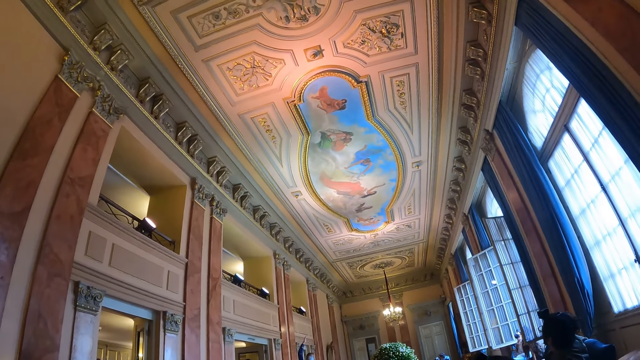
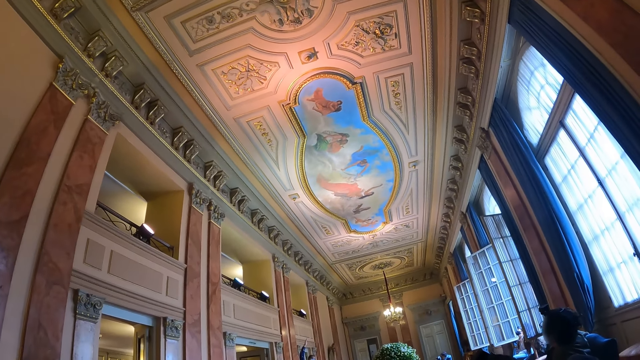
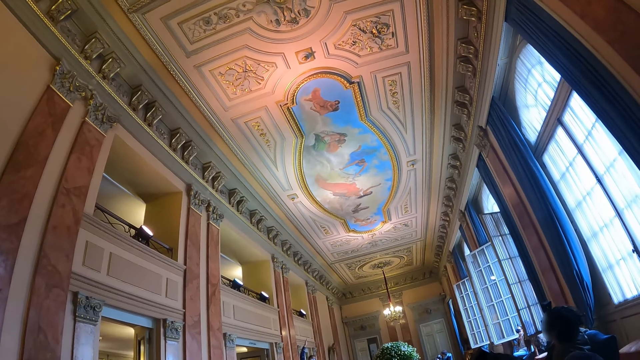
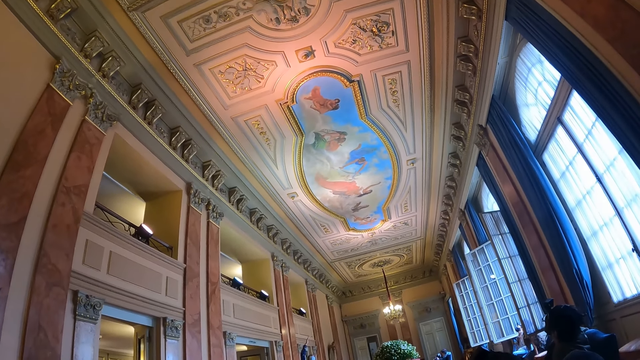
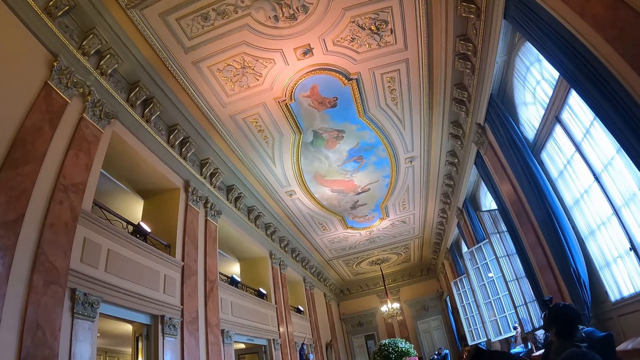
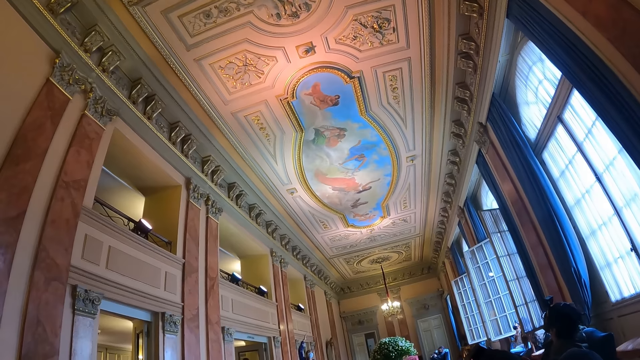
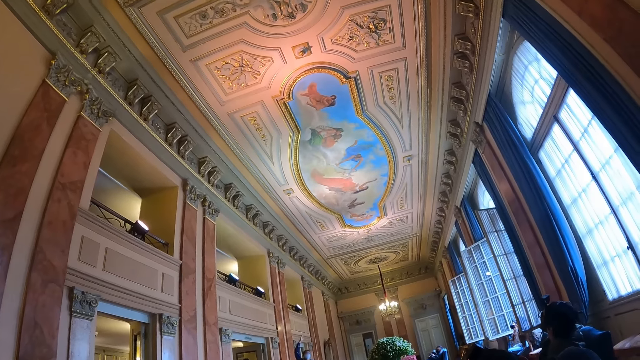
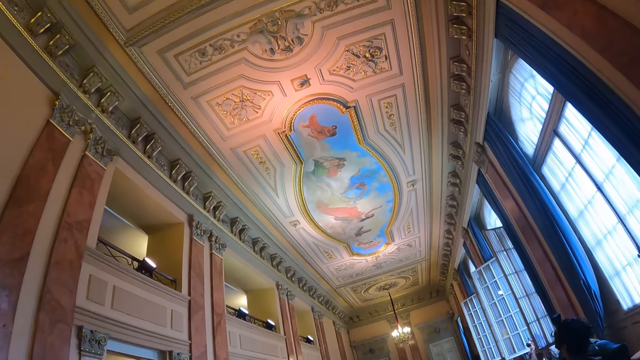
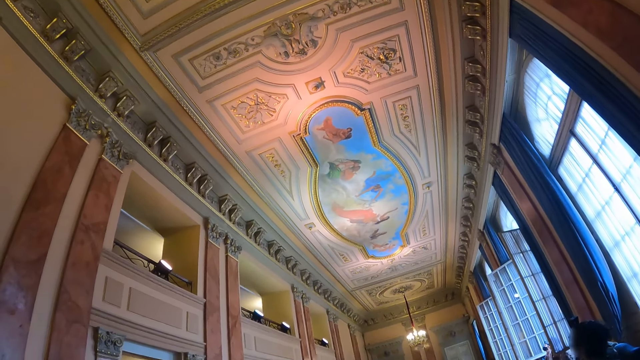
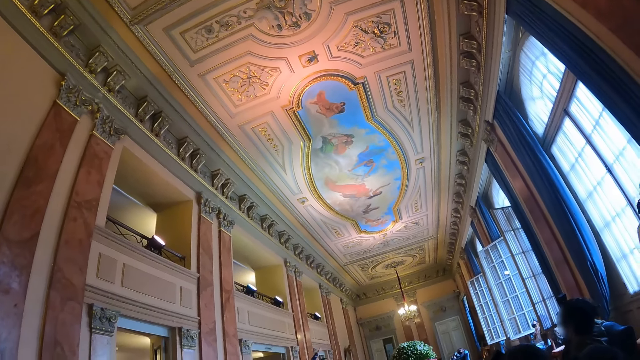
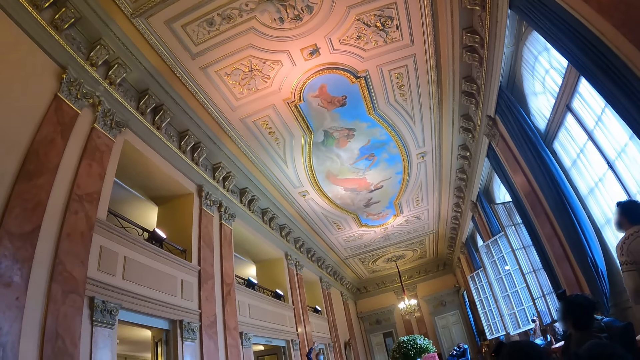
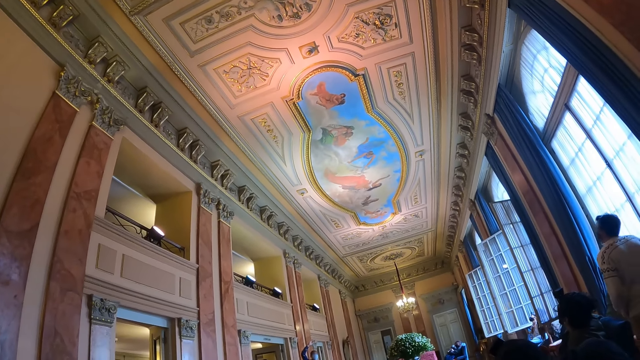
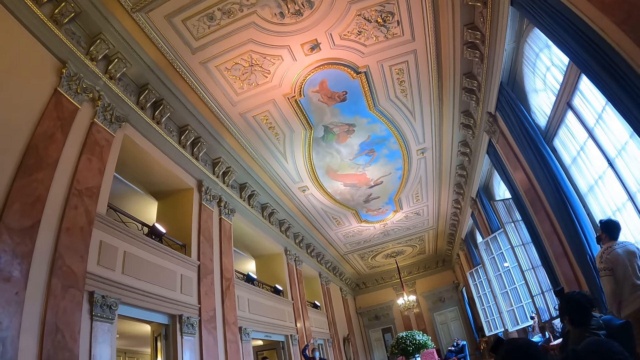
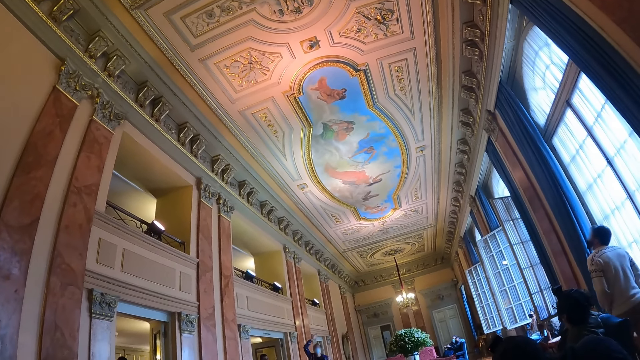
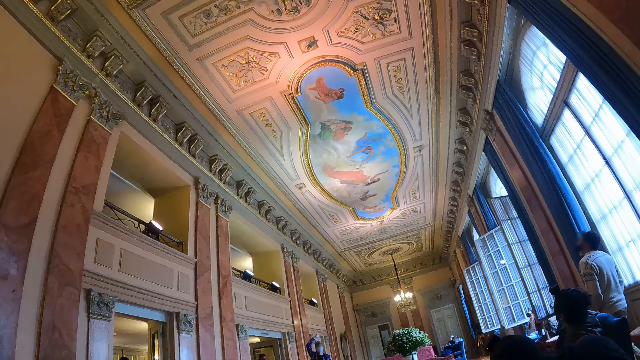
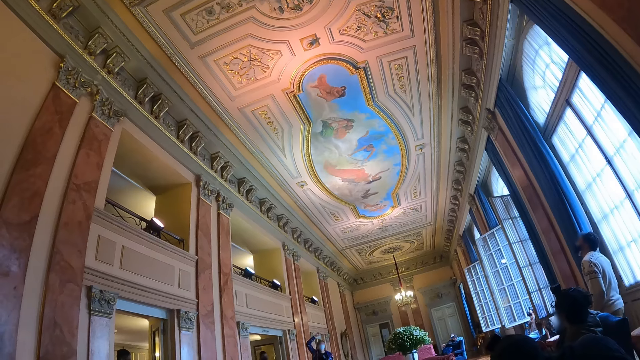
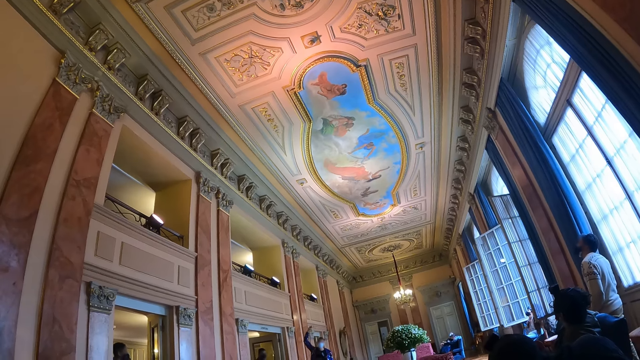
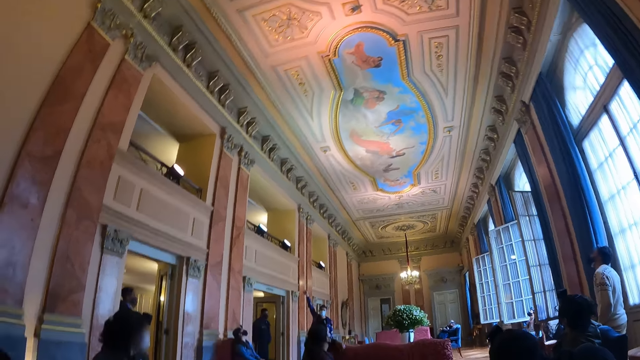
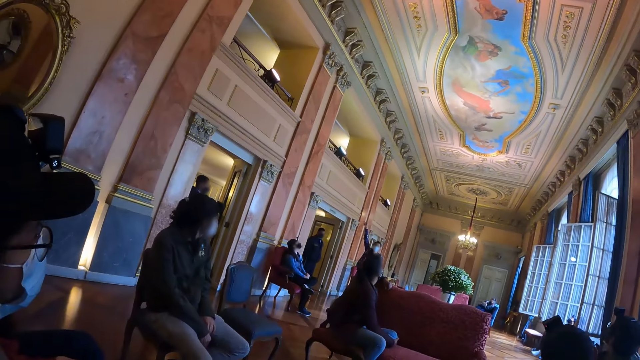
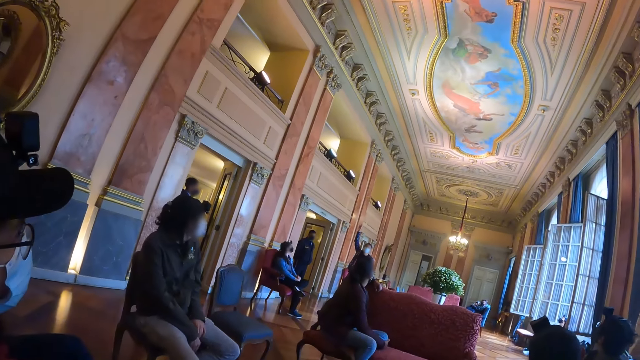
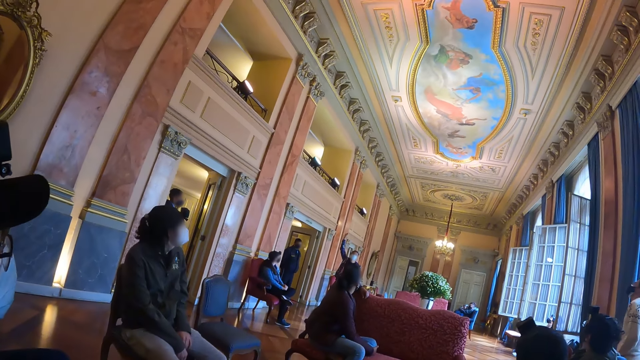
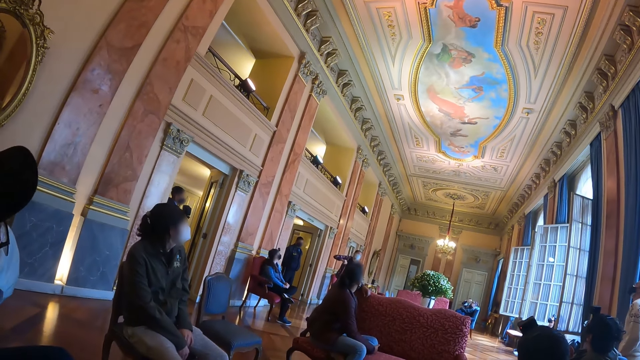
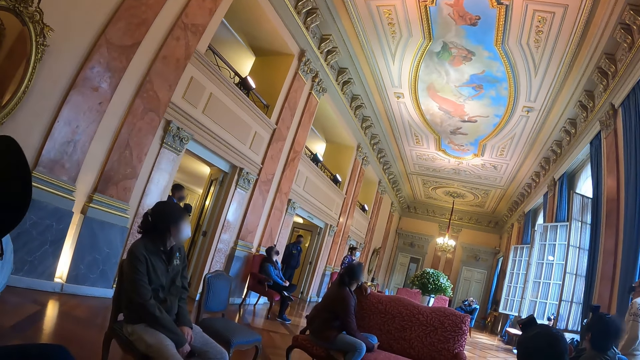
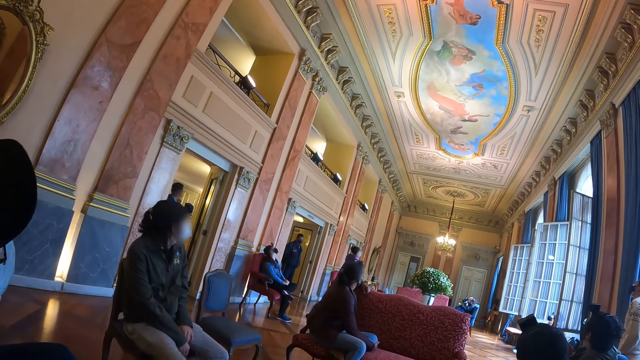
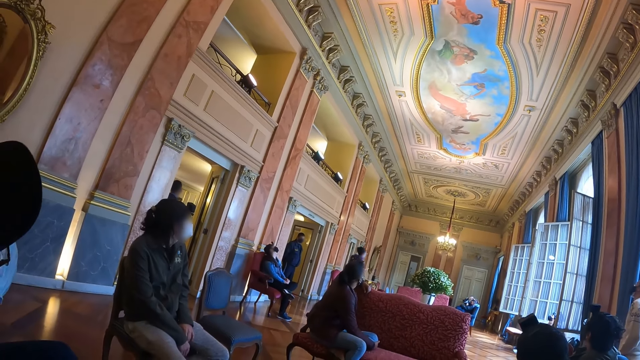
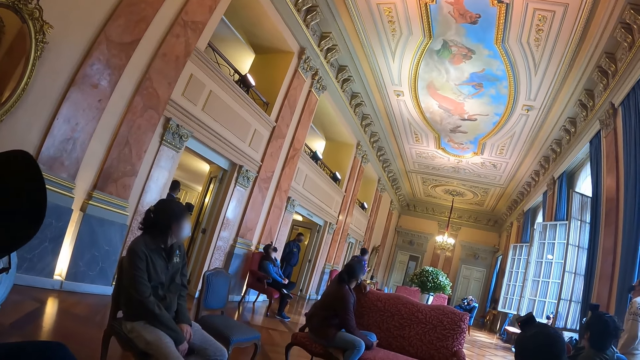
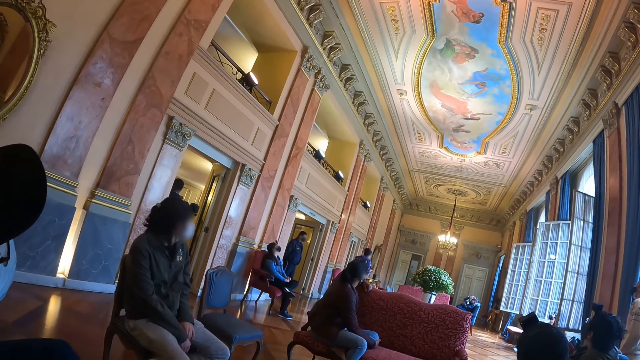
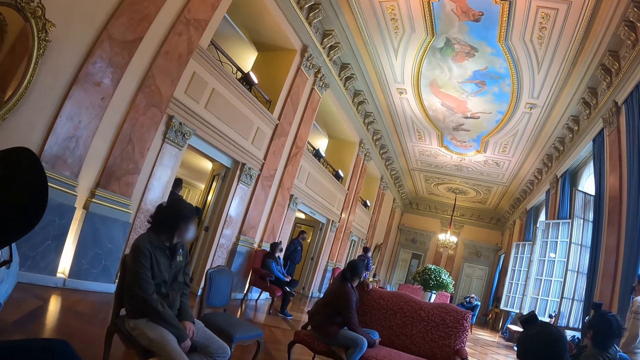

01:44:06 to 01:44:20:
The camera wearer looks at the top of a room. A man walks in the room. A woman lifts up her right hand.

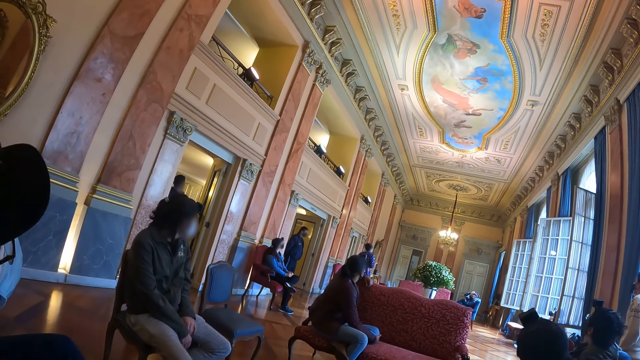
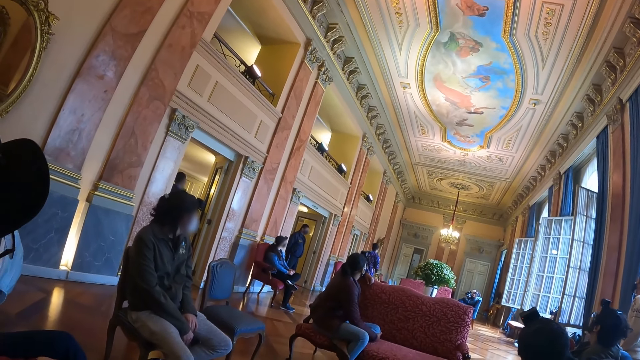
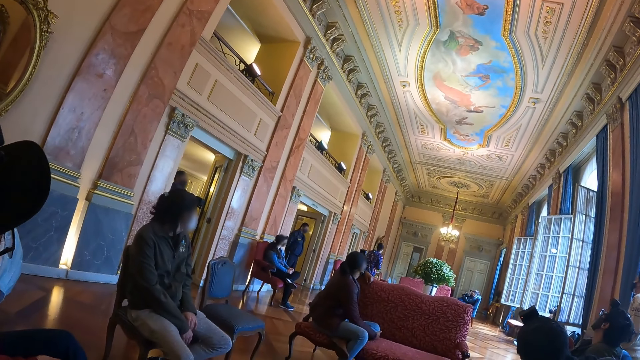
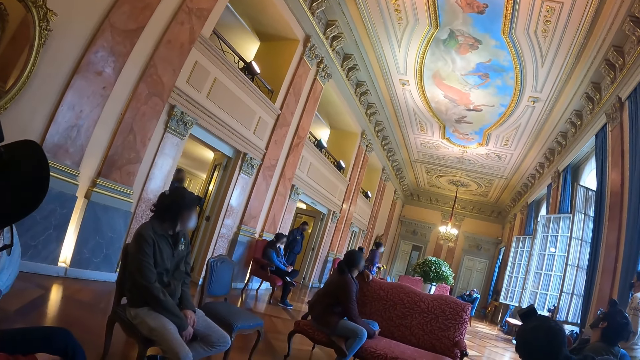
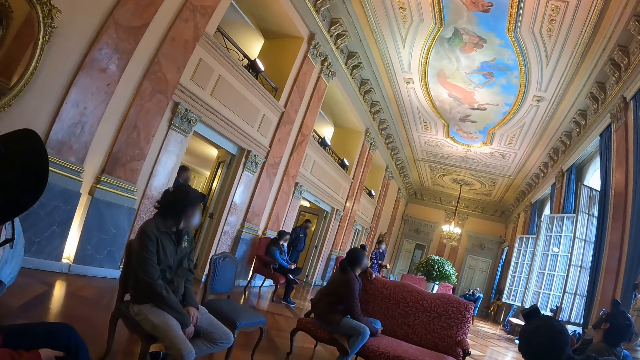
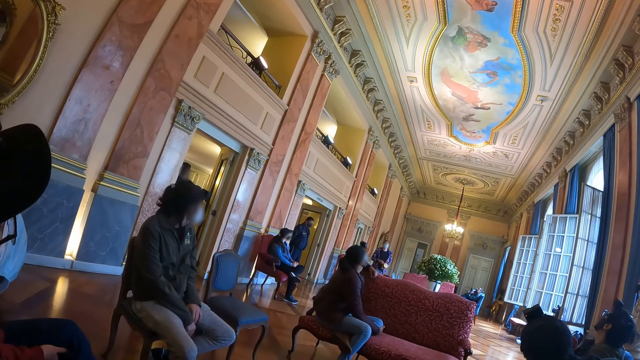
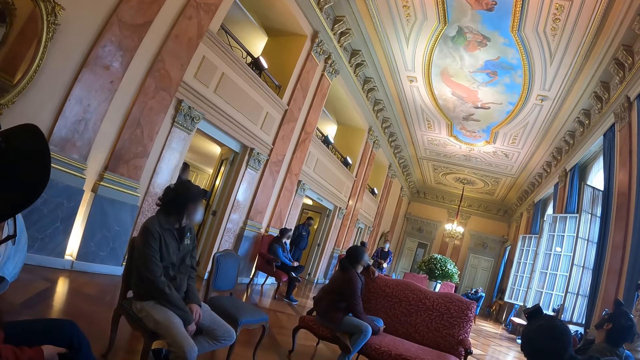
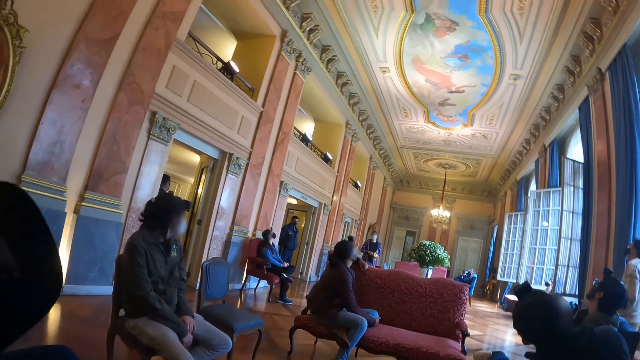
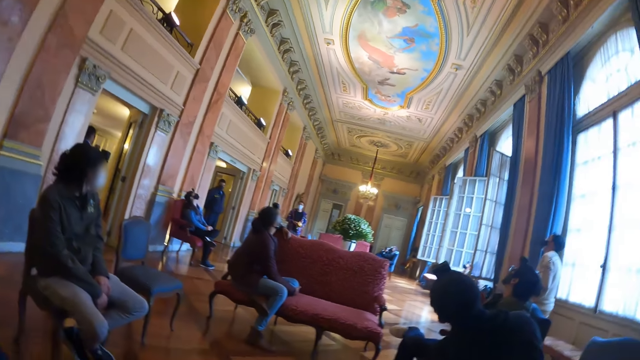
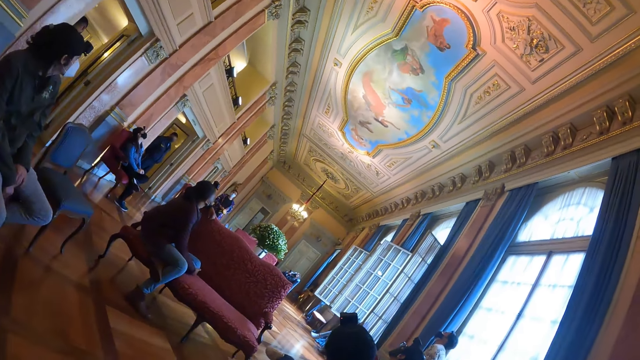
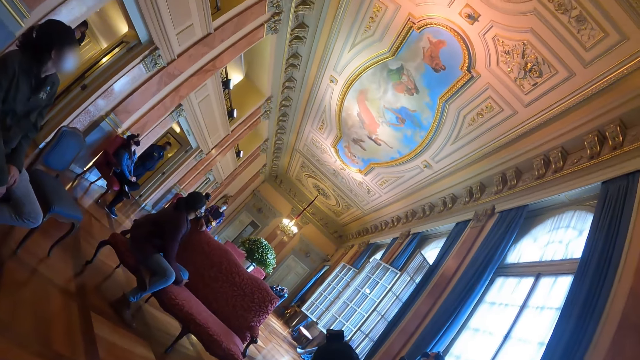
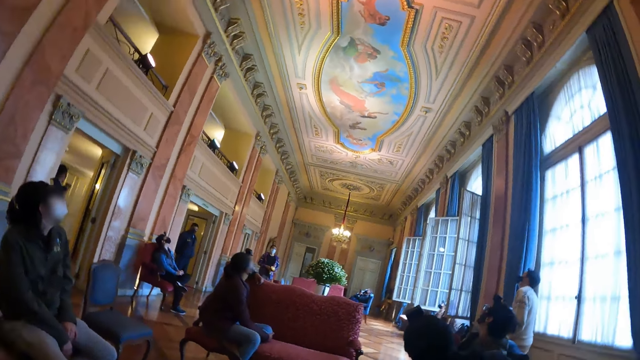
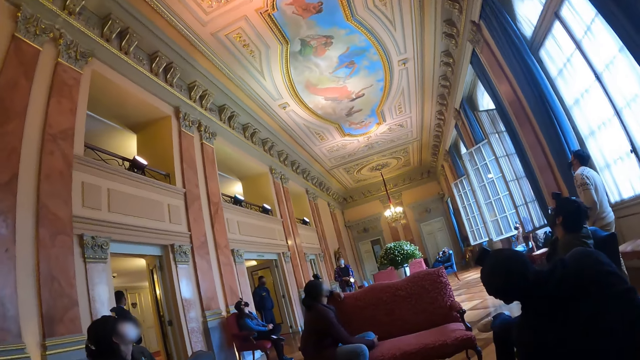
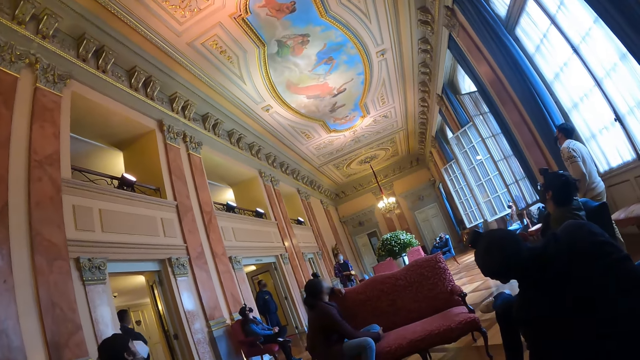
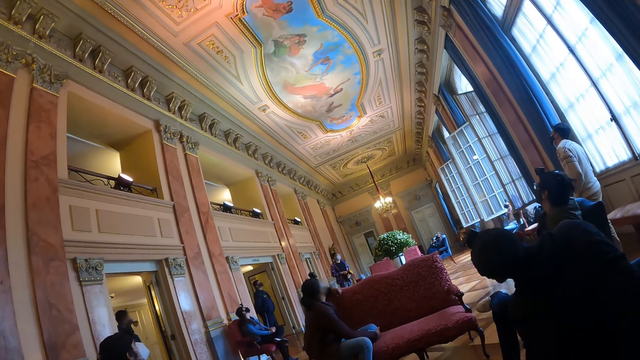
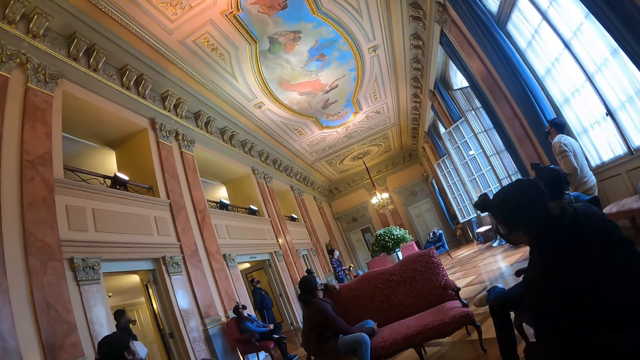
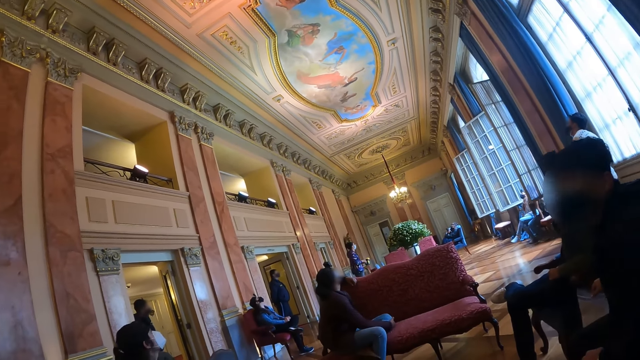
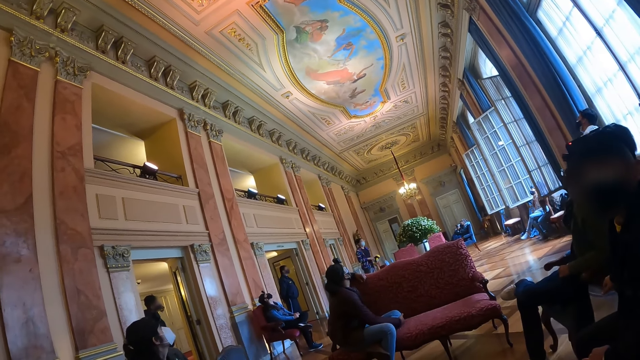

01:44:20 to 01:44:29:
A woman interacts with people in a room.
